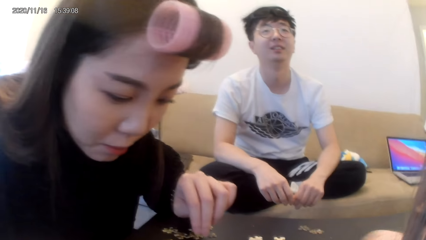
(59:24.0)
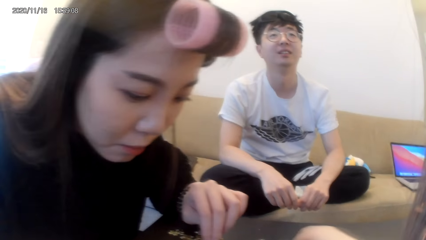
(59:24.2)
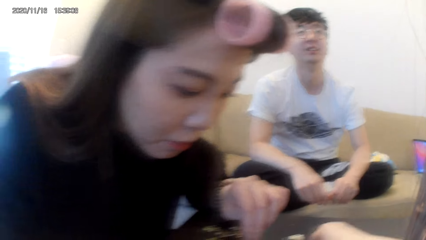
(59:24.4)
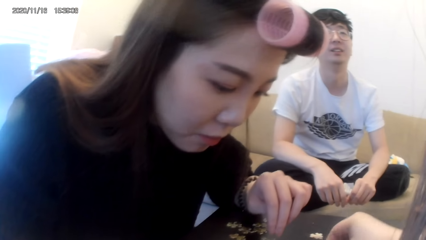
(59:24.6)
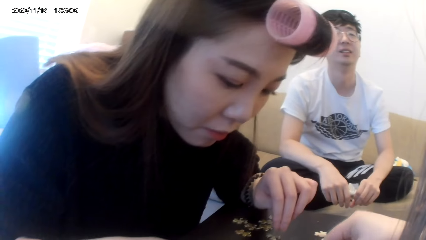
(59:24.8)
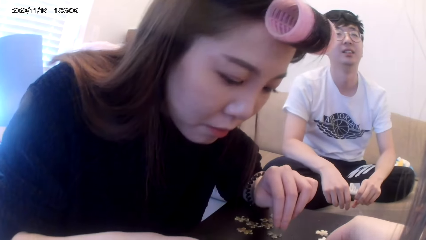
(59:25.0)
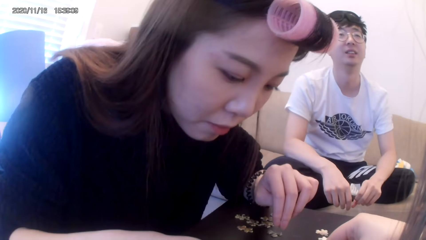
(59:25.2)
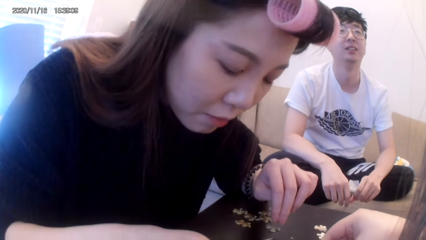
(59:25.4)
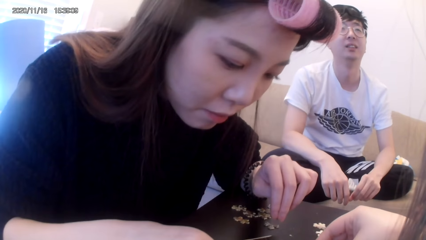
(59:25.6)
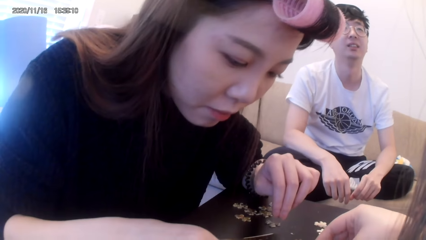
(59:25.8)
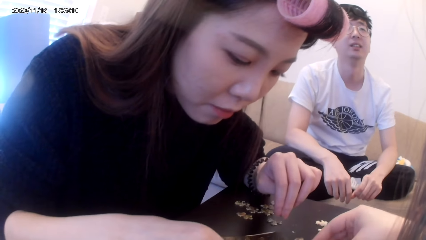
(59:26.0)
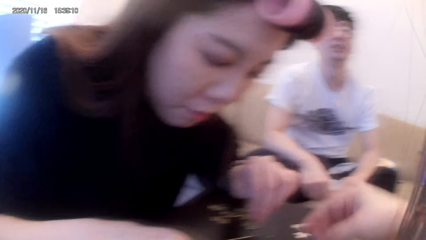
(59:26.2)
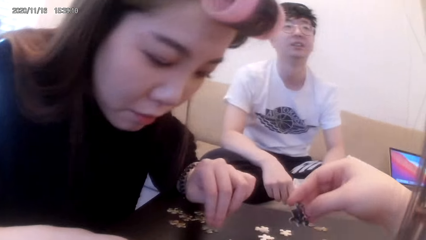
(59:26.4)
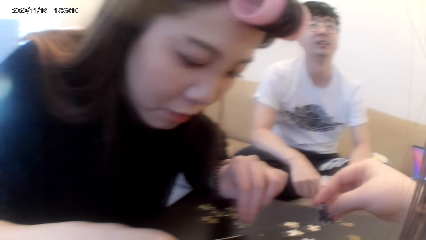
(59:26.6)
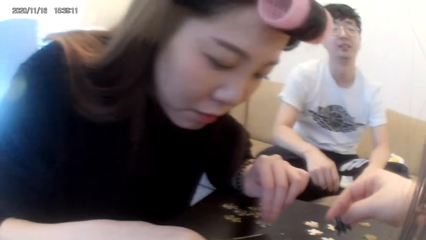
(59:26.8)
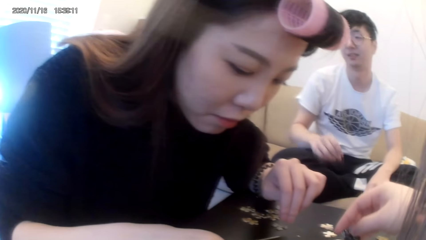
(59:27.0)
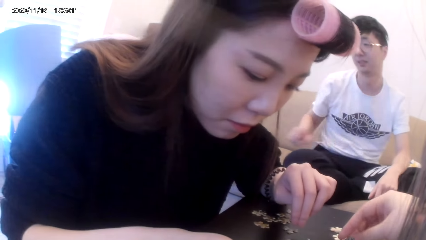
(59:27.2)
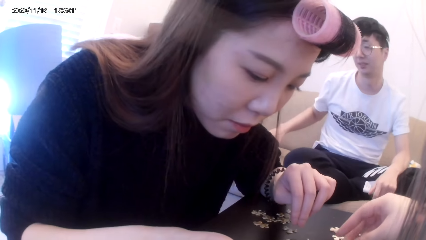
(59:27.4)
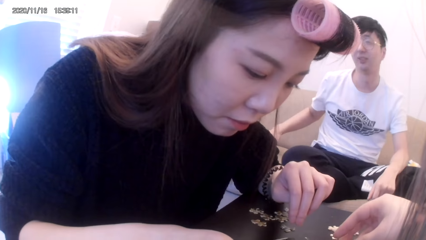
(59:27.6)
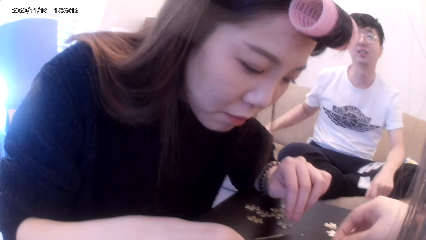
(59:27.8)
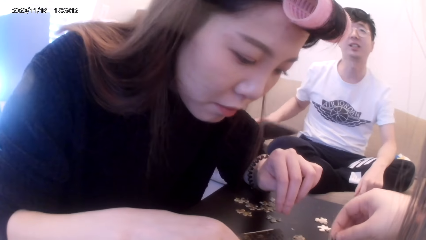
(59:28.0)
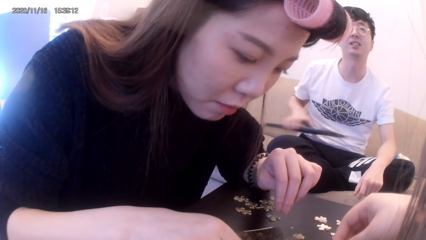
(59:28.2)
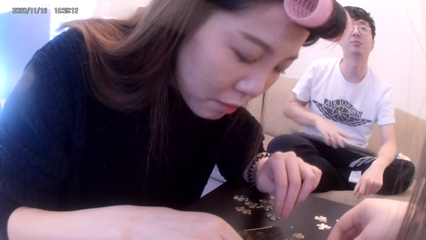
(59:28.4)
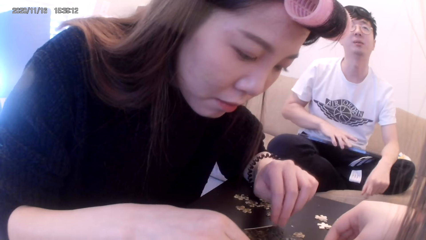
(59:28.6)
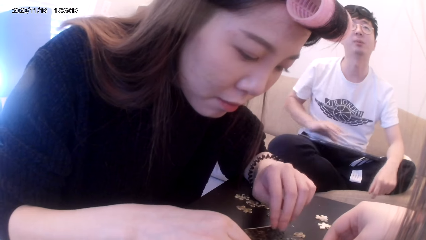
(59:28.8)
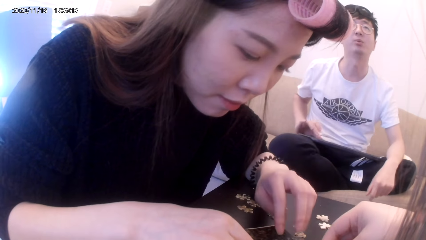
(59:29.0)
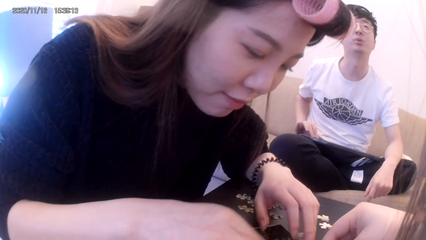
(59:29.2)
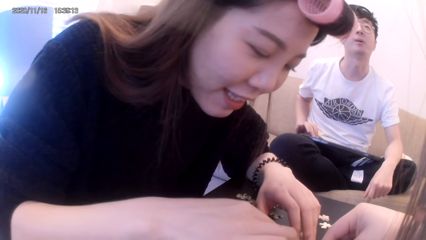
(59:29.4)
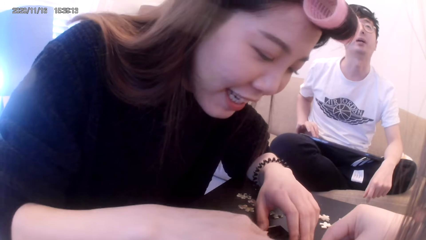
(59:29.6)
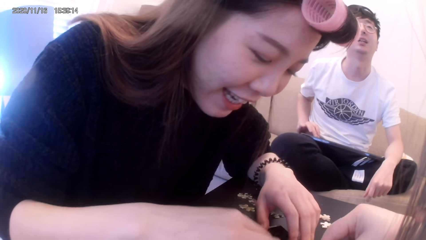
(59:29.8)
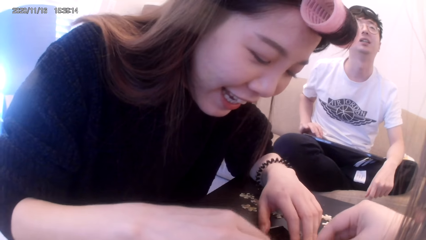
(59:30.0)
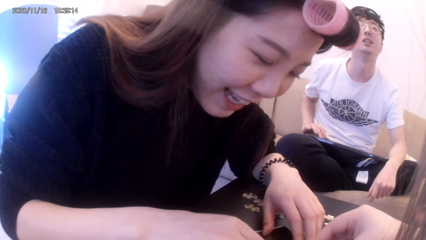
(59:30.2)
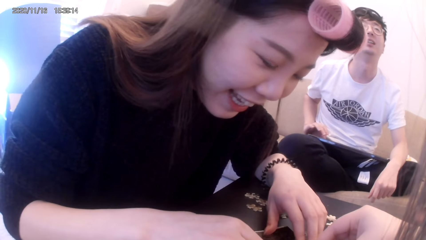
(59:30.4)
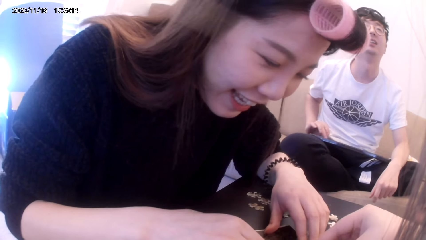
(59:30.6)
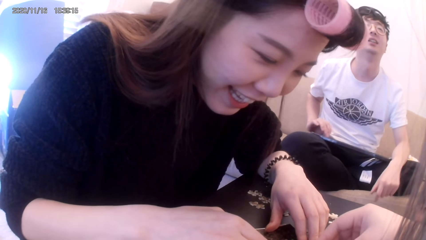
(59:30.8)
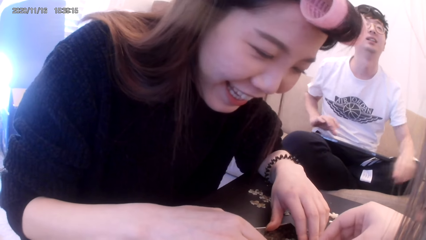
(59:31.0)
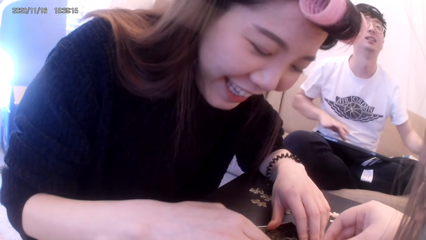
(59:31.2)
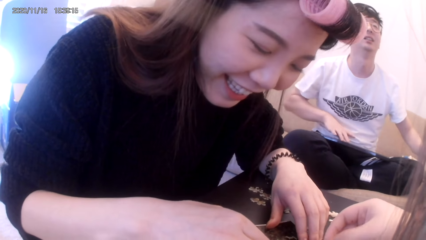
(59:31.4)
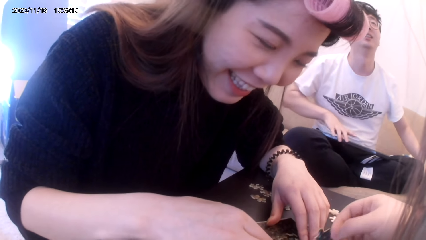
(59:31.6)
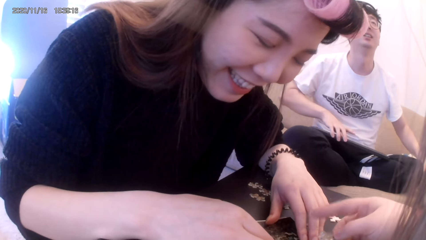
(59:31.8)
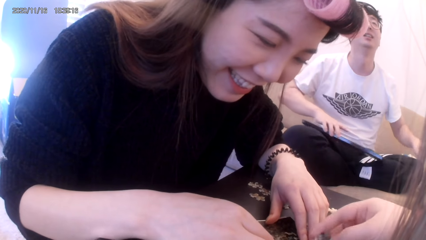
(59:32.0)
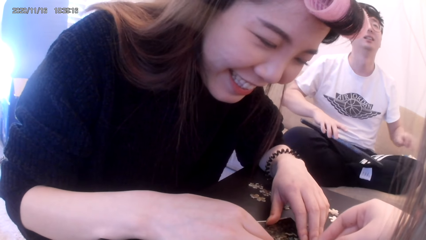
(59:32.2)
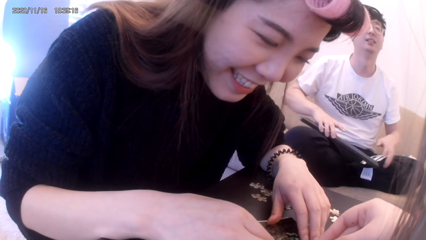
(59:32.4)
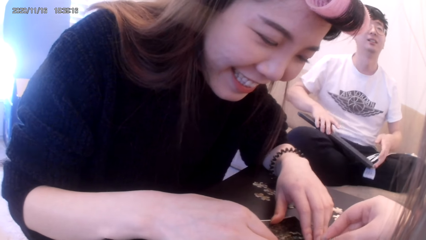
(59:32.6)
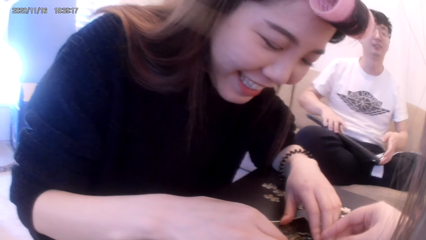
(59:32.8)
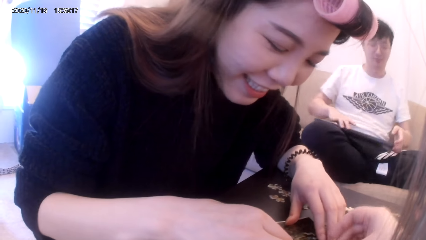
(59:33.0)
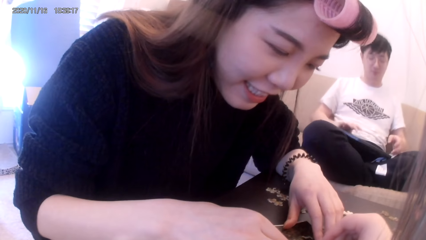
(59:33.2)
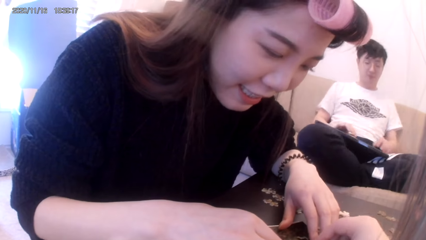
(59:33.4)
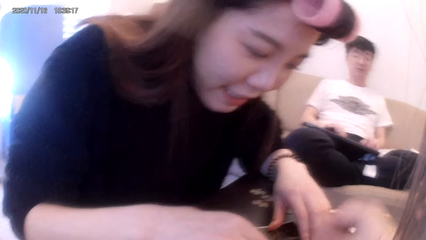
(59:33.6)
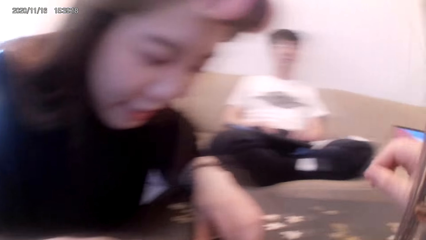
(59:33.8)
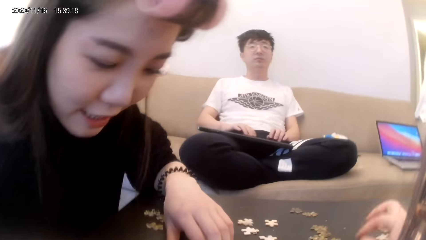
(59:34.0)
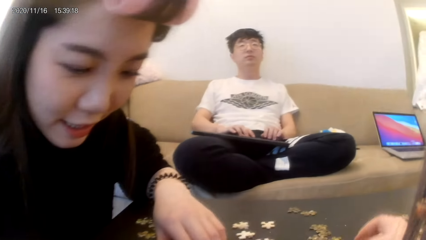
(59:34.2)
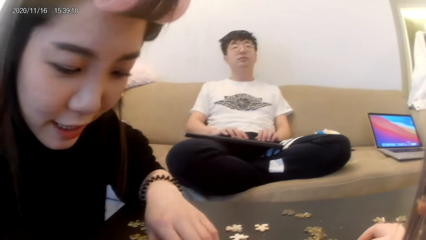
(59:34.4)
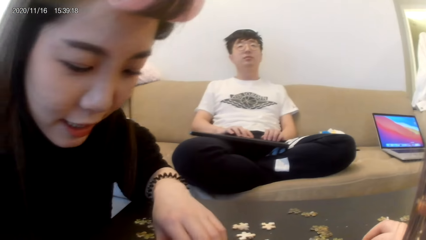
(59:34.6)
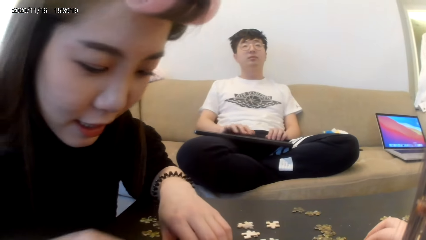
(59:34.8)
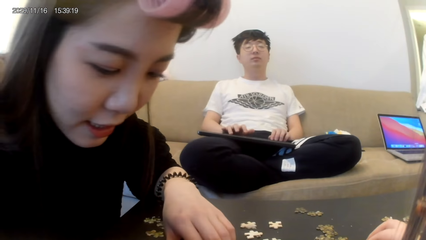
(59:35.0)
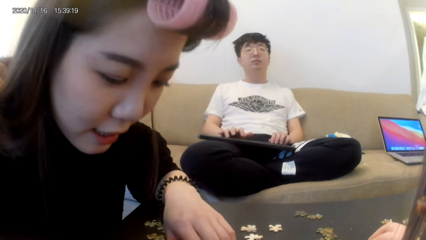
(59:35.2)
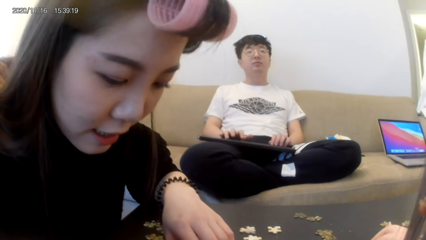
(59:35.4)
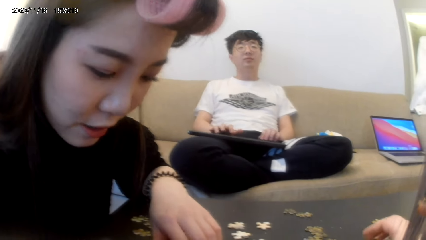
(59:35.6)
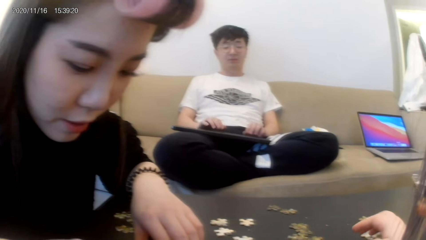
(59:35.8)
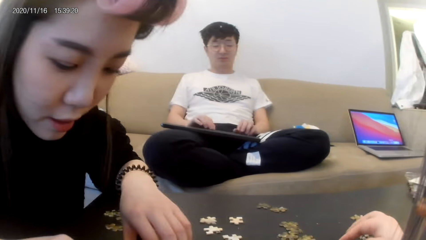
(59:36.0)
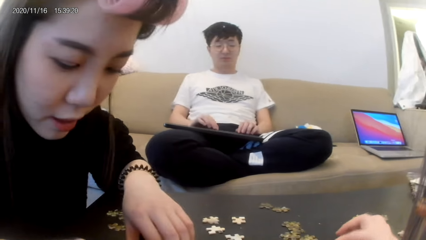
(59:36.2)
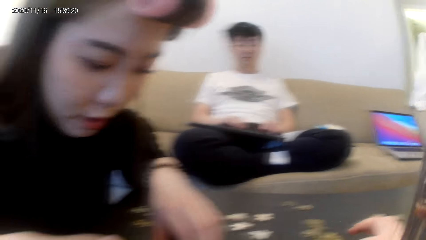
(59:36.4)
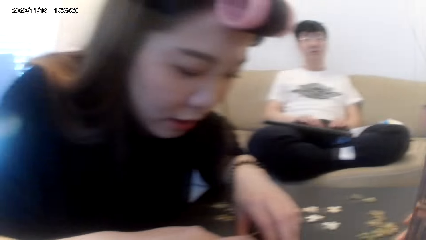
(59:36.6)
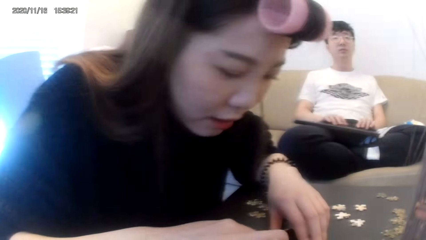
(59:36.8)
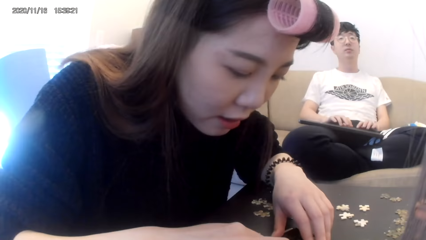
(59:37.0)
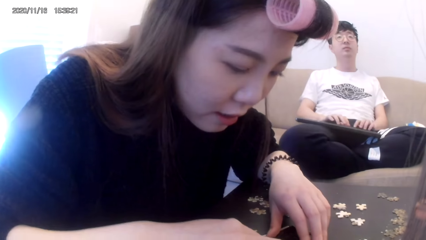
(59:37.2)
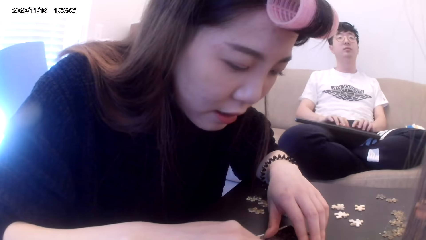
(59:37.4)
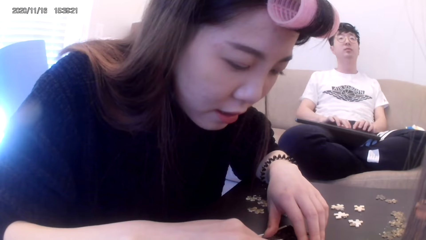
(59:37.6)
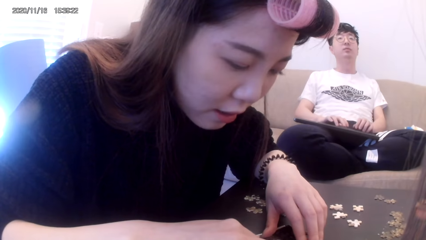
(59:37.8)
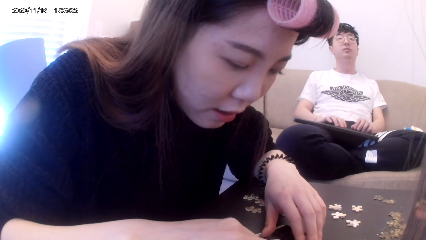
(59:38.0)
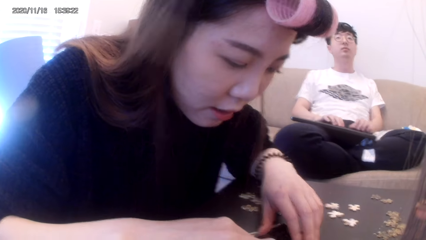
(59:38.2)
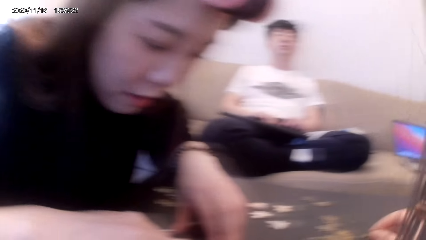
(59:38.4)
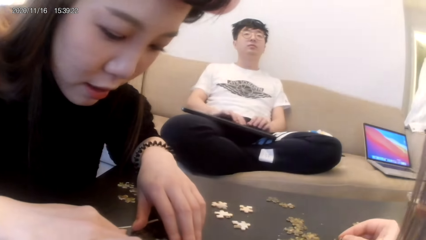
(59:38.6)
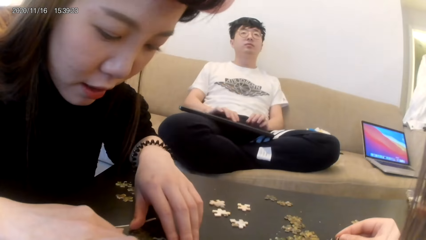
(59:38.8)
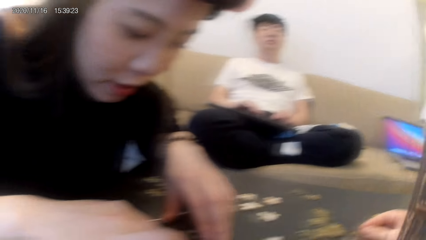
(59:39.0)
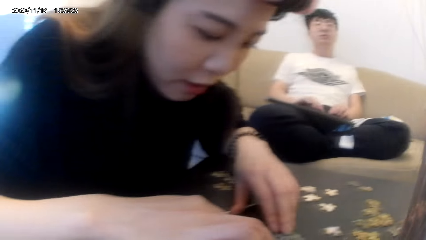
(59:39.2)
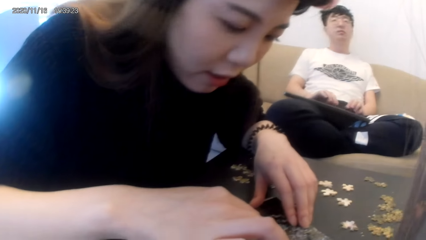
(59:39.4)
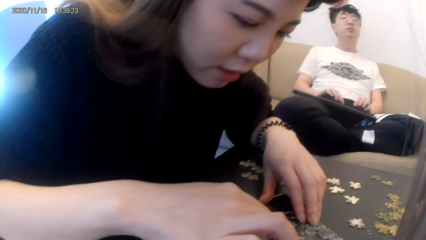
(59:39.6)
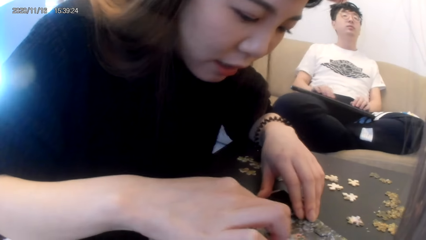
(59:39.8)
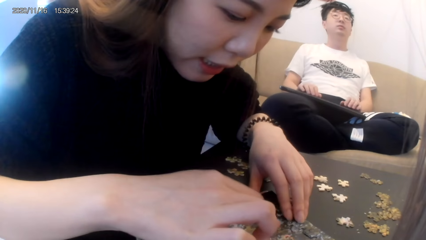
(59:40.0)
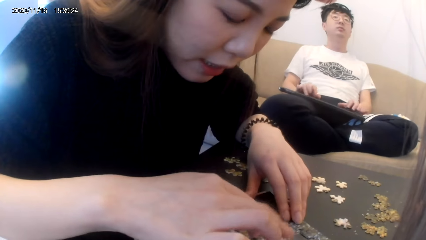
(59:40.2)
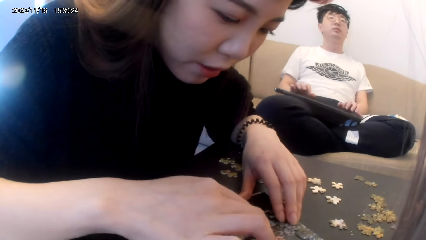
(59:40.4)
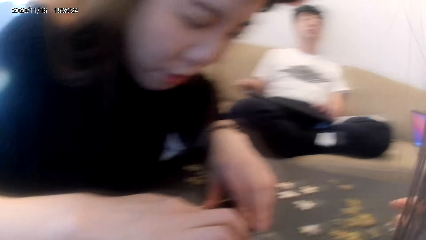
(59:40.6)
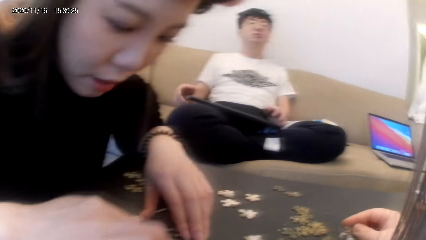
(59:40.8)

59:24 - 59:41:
The camera wearer converses with the woman and the man. The man converses with the woman and the camera wearer. Another man picks up the keyboard and types on the keyboard. The camera wearer arranges something. The first man operates the keyboard. The woman fixes ribbon cuts on others. The other man types on the keyboard.
